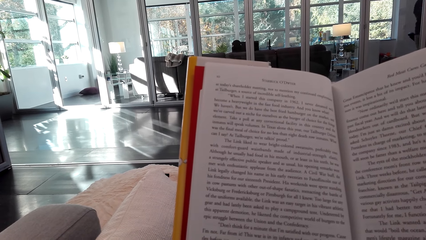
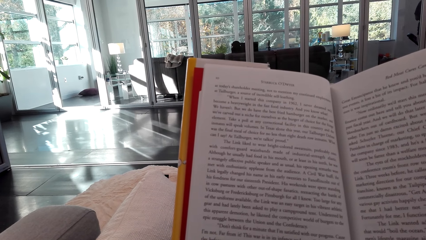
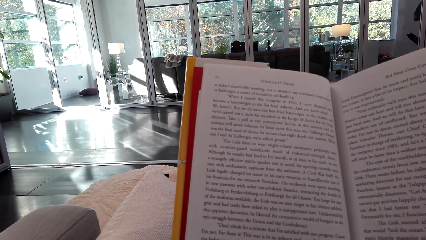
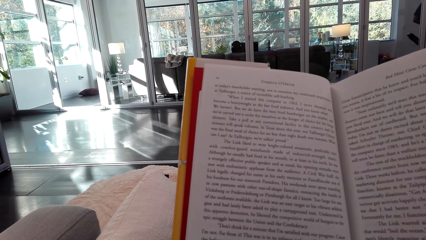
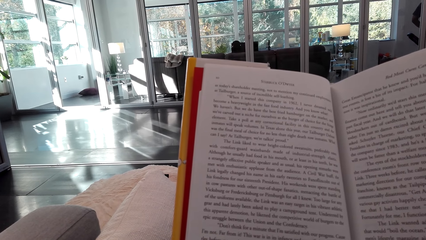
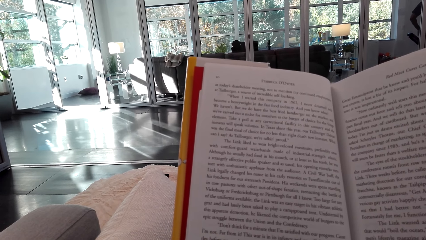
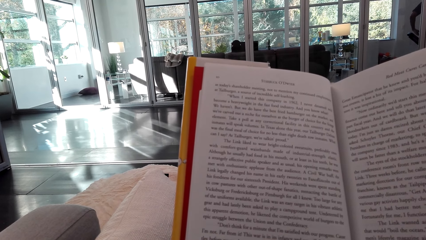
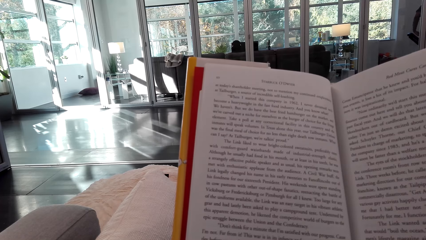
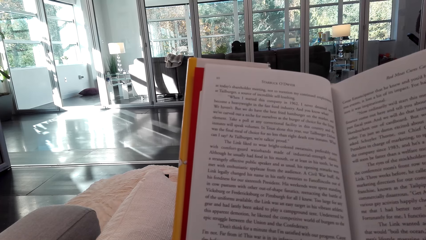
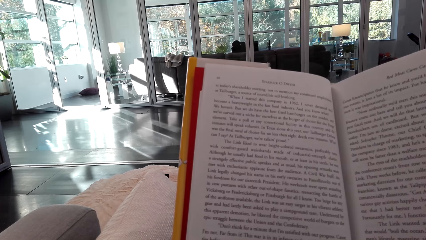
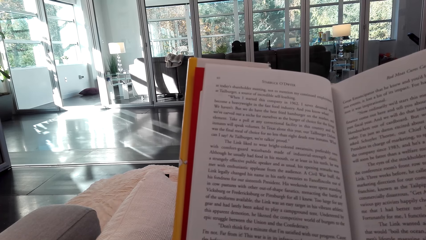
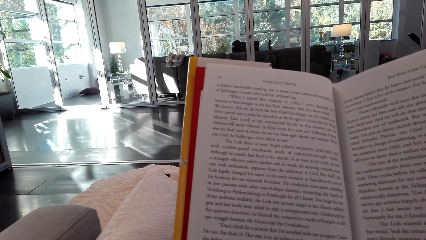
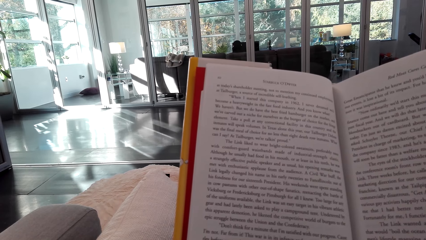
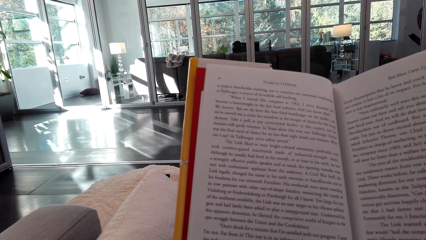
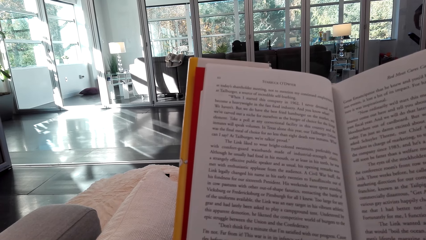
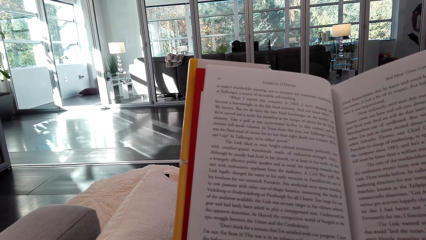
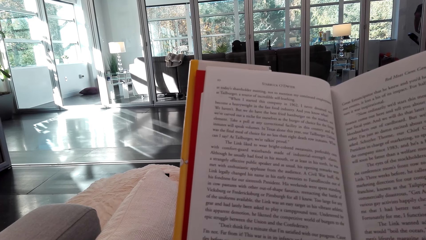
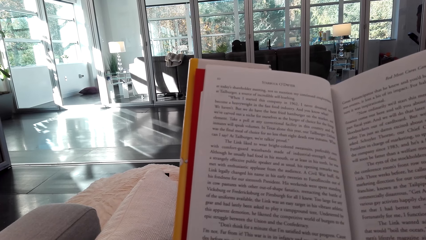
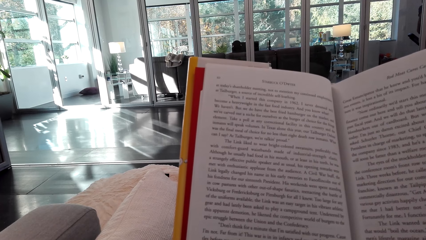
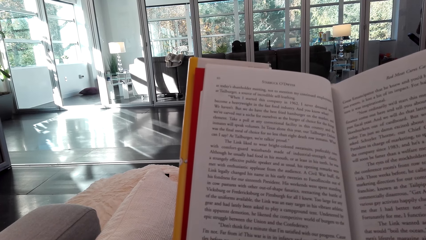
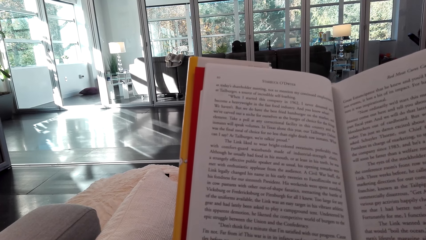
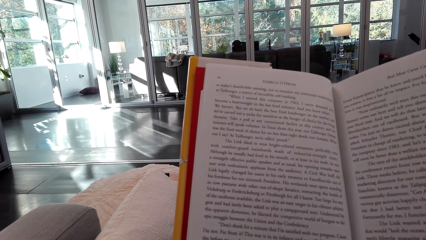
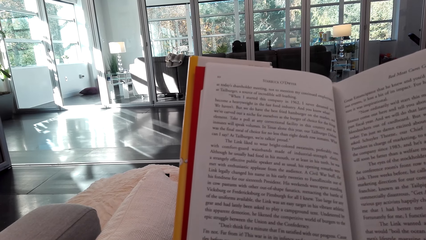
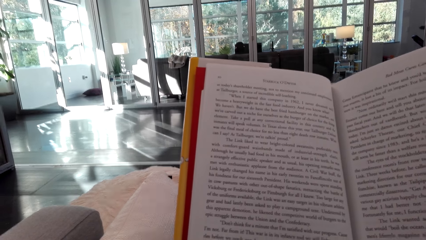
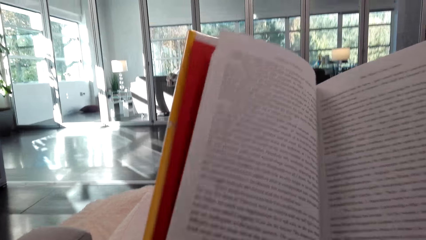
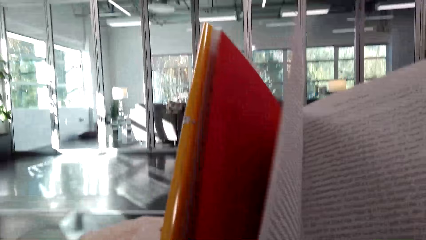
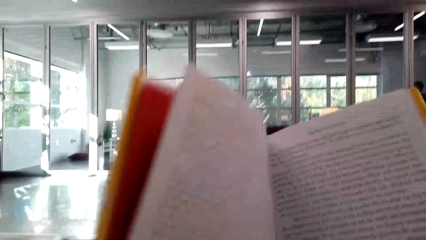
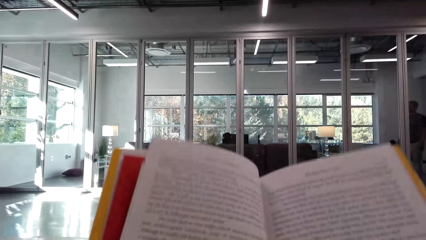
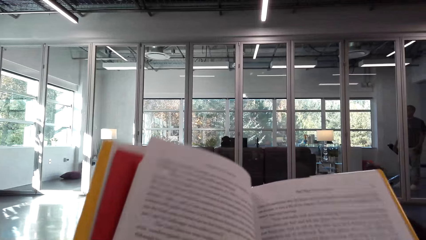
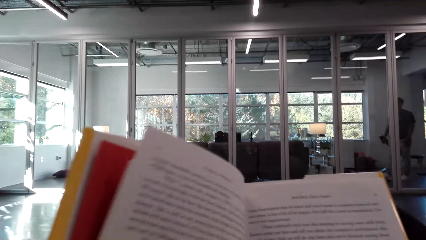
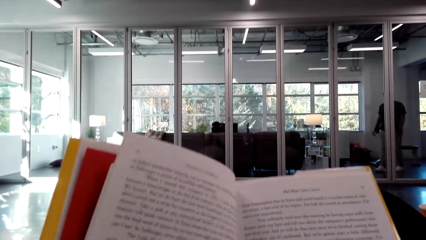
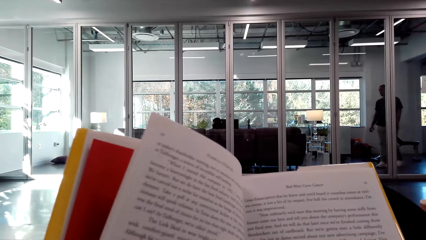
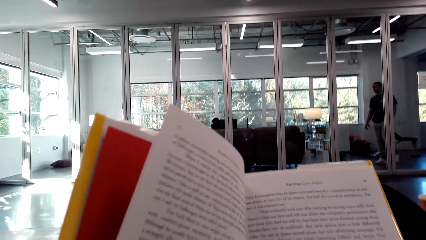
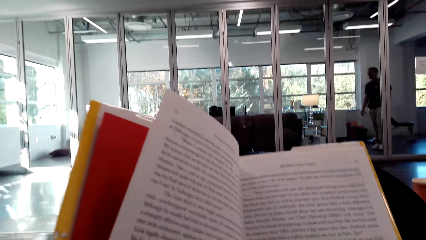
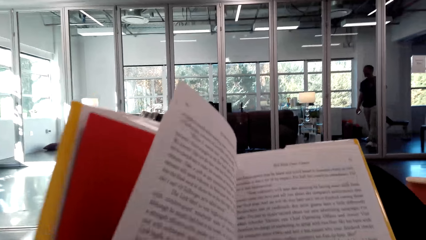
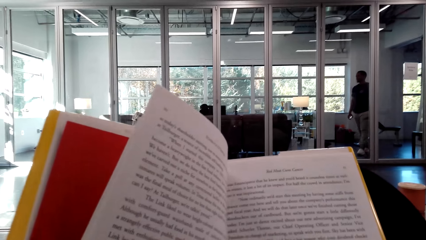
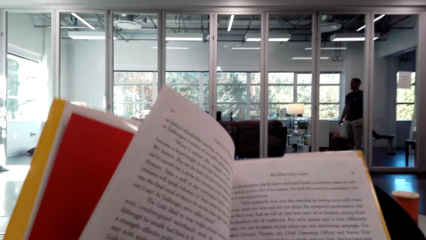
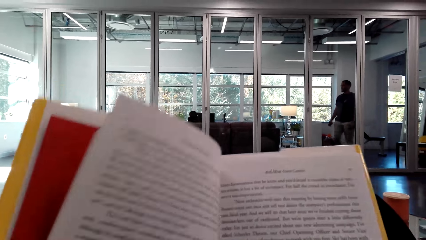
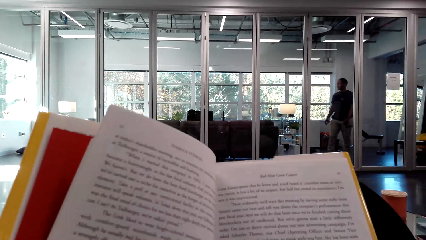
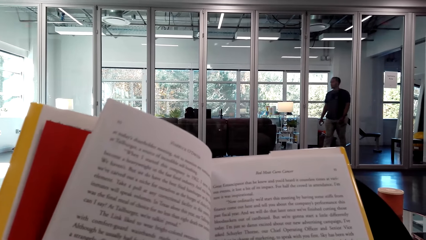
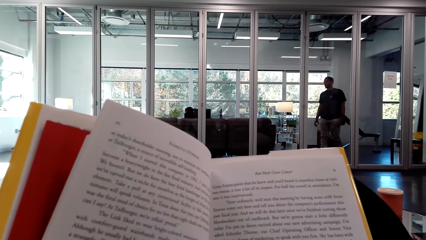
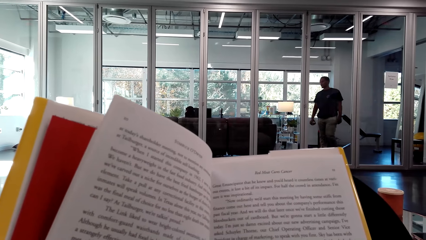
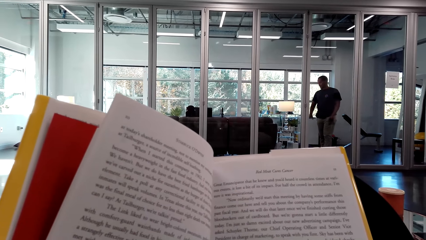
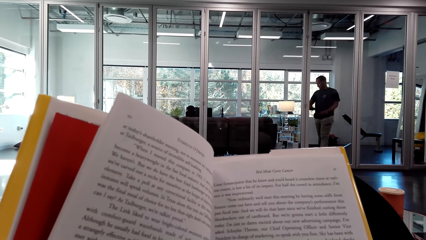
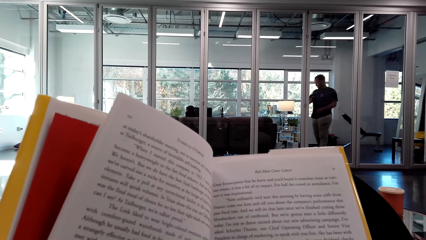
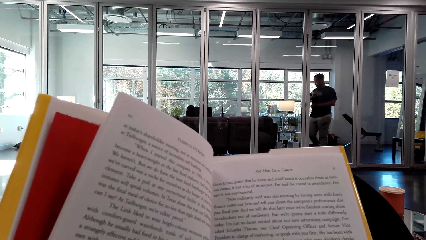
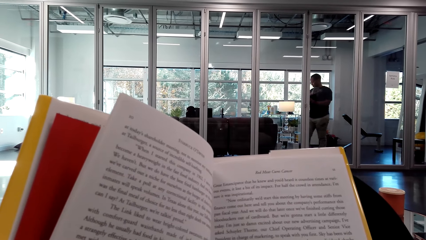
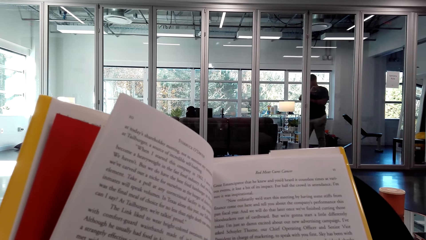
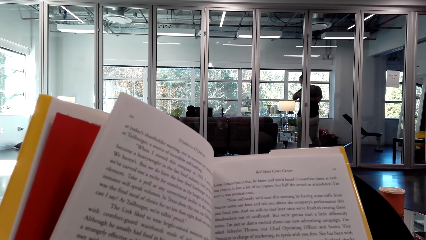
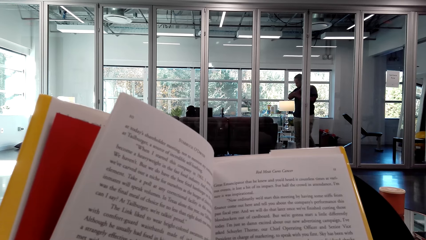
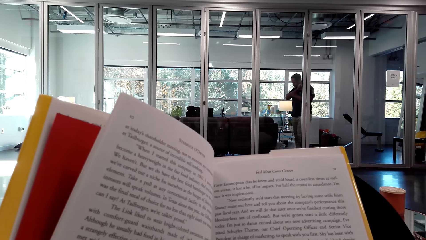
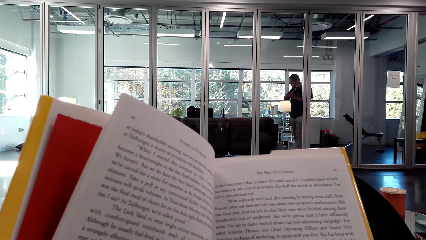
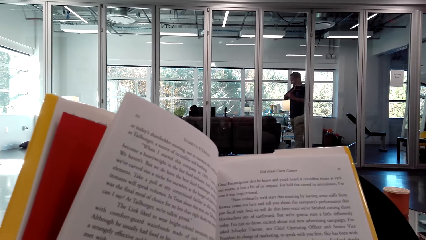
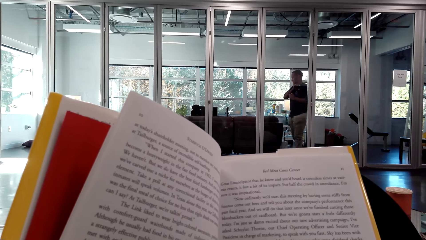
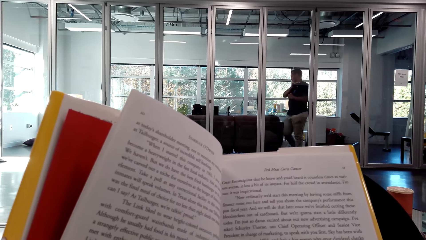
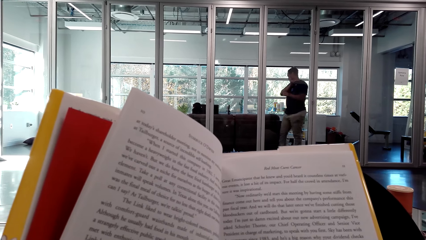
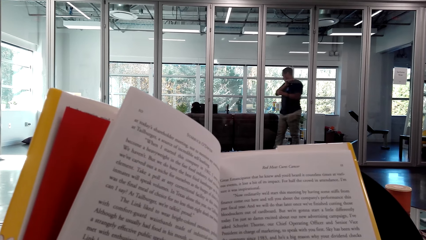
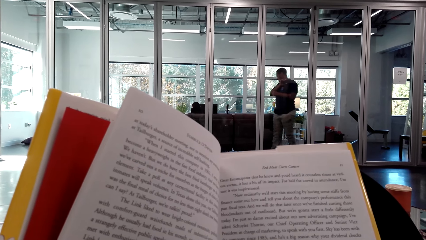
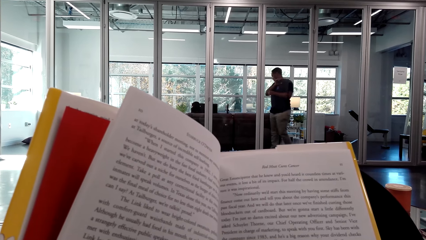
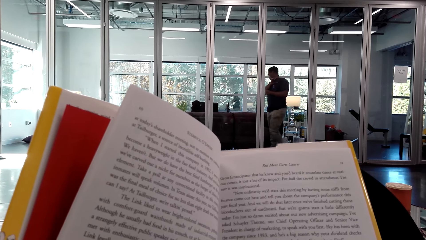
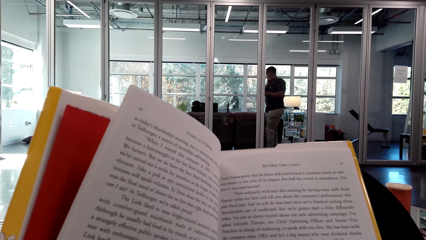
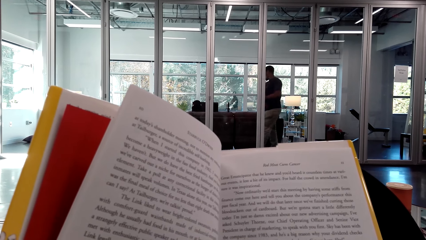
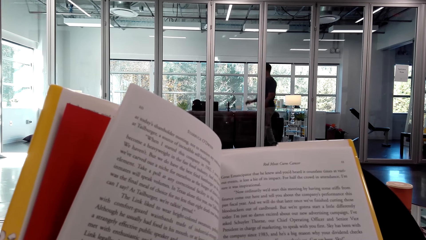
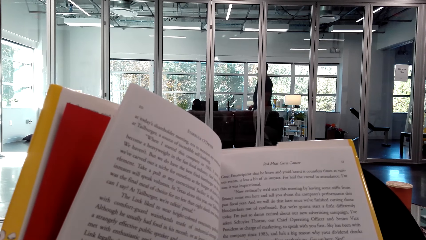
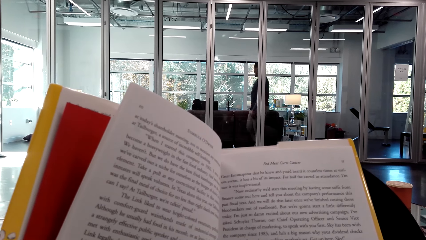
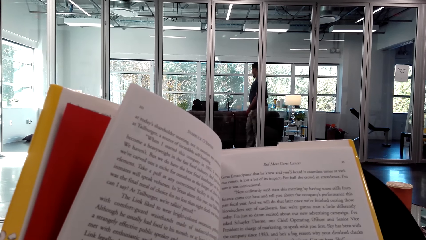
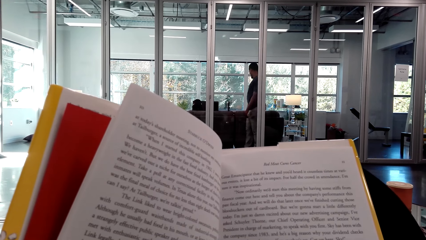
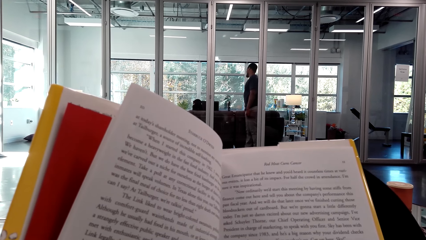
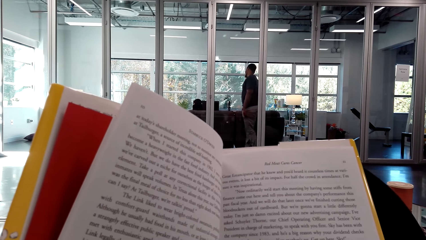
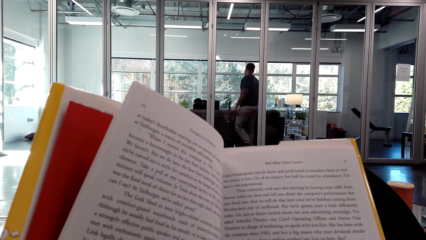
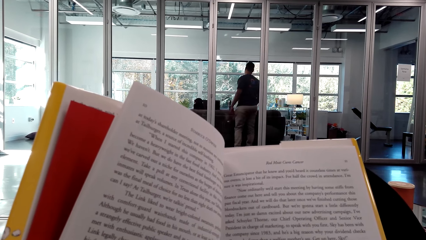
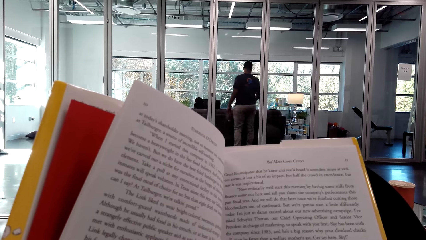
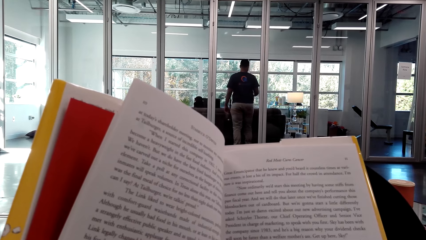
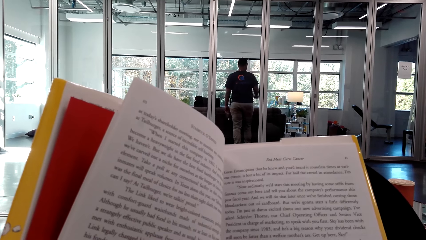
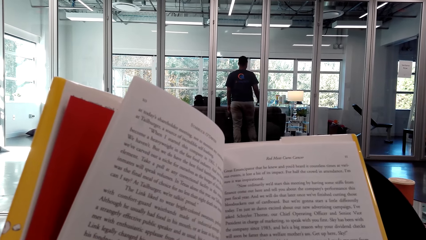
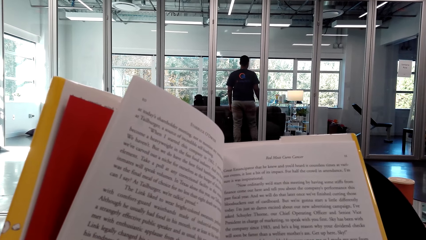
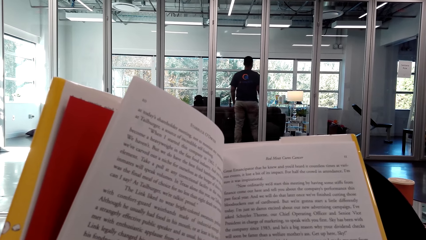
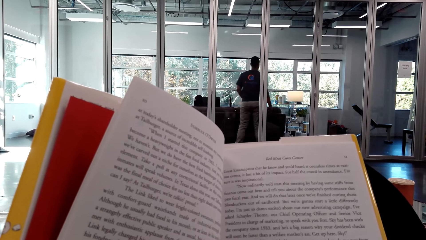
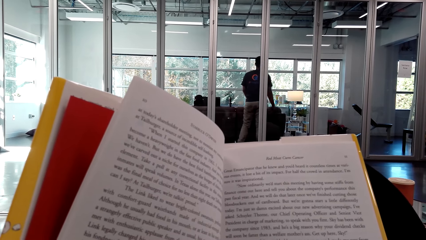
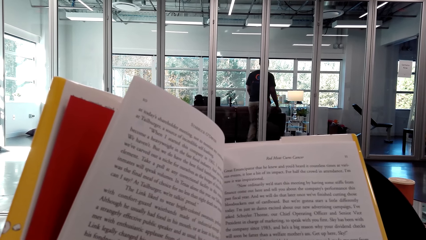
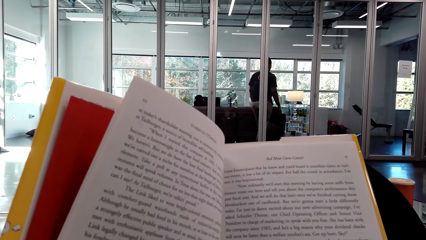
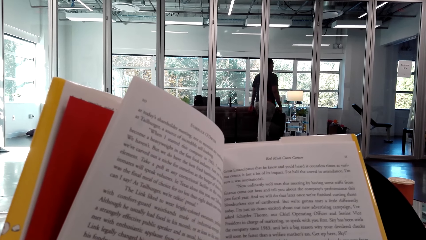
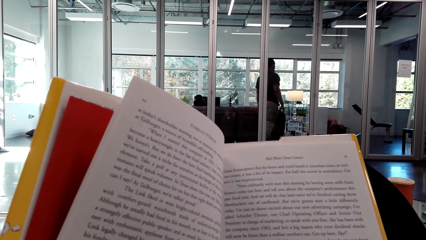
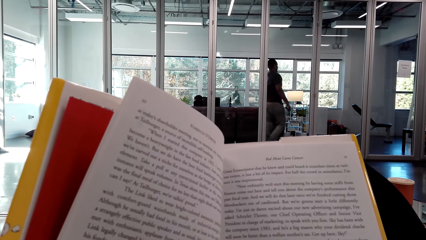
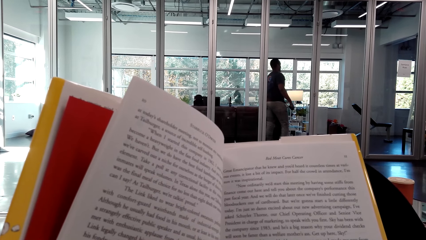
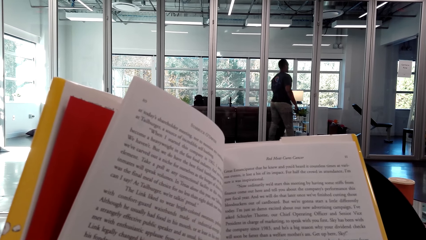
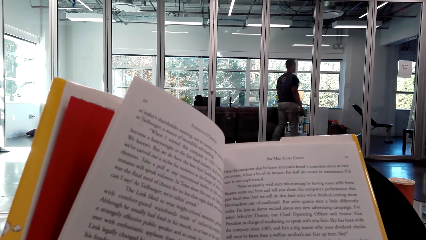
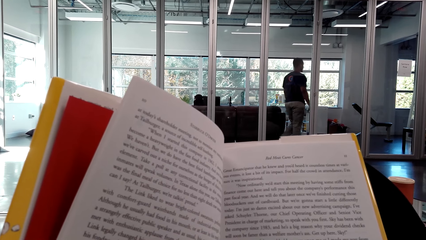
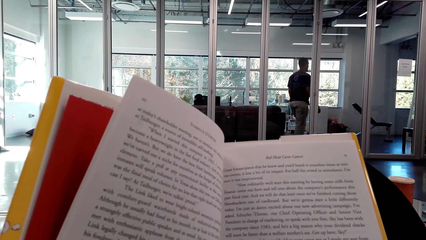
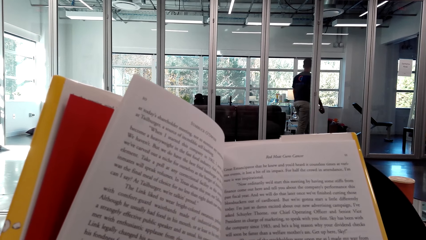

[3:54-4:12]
The camera wearer turns a page of a book. They read the book.
